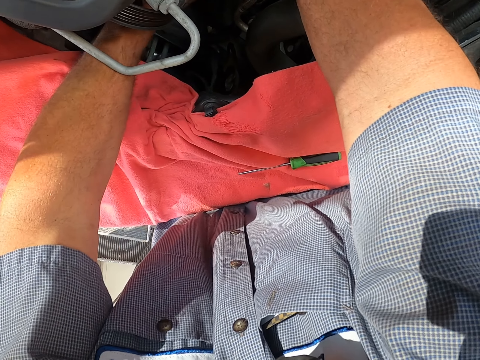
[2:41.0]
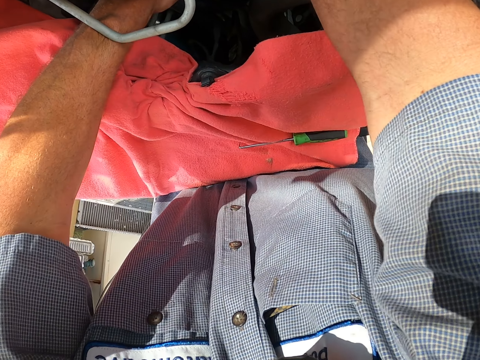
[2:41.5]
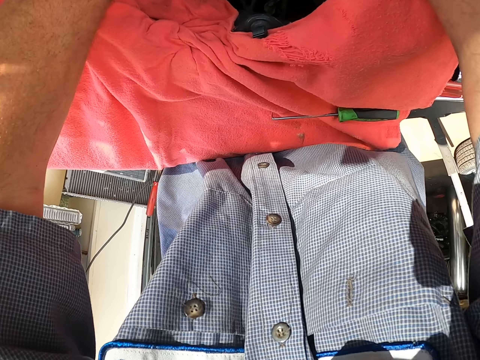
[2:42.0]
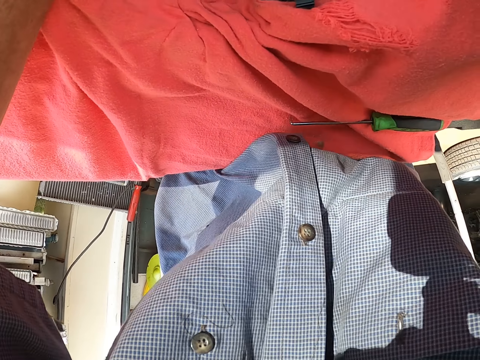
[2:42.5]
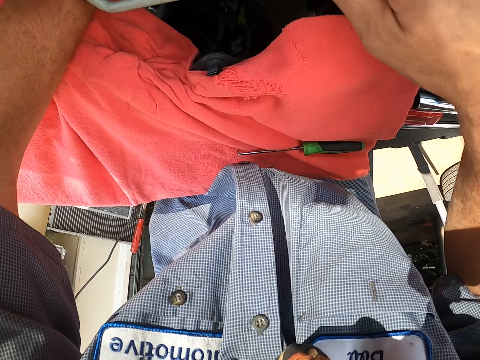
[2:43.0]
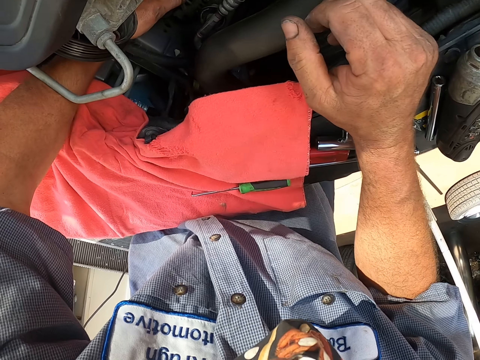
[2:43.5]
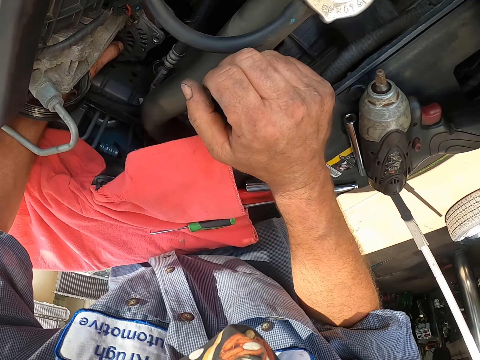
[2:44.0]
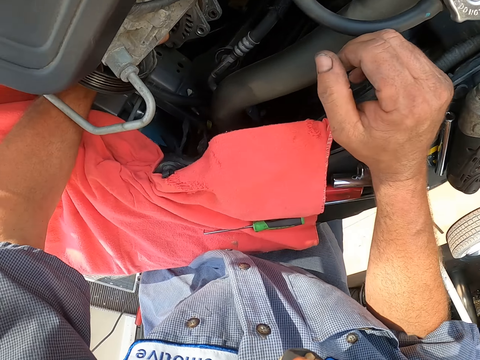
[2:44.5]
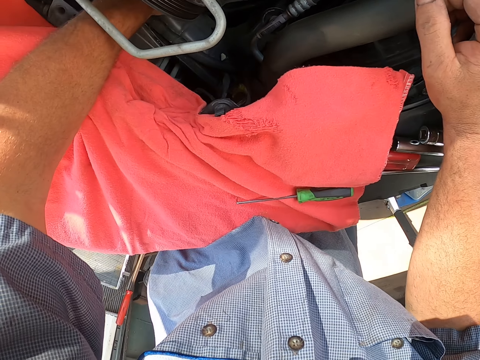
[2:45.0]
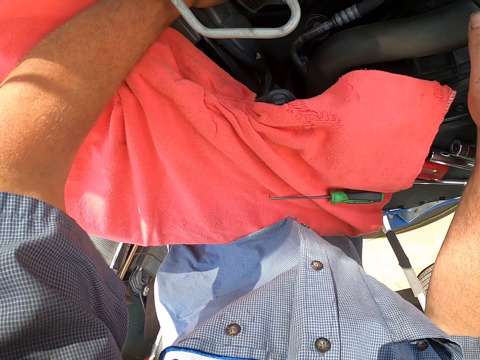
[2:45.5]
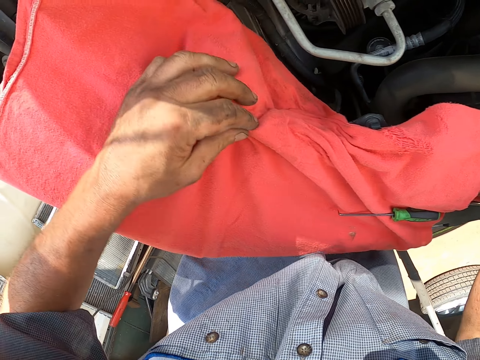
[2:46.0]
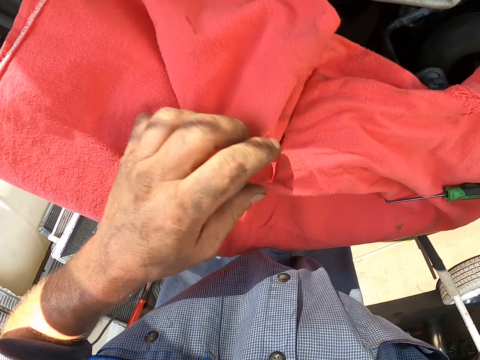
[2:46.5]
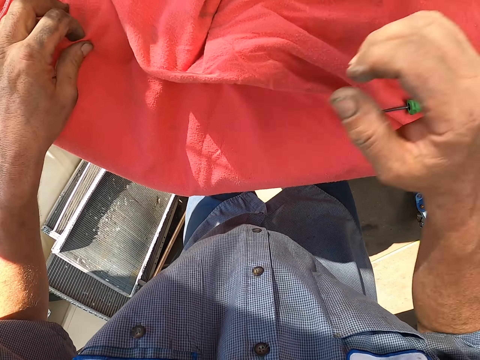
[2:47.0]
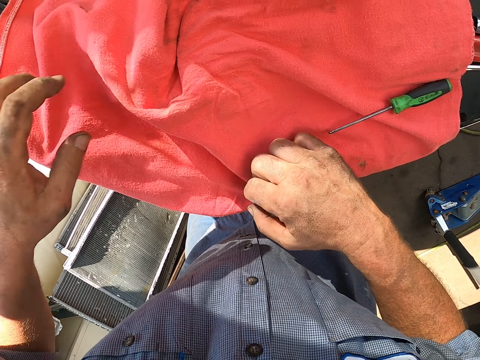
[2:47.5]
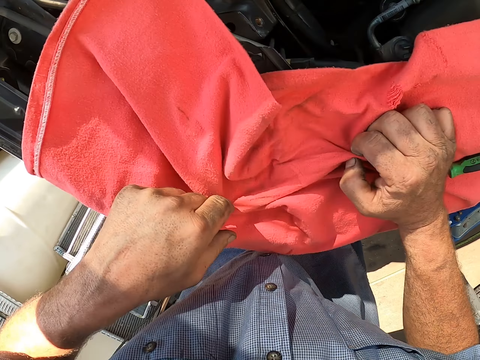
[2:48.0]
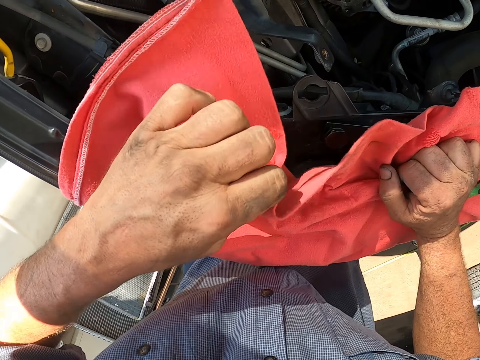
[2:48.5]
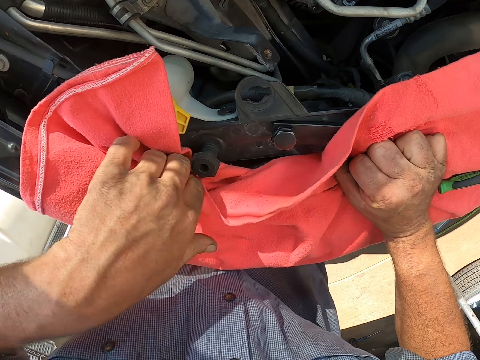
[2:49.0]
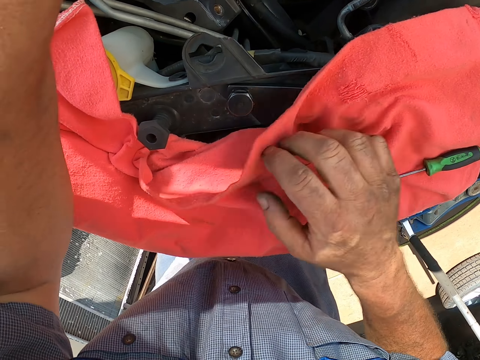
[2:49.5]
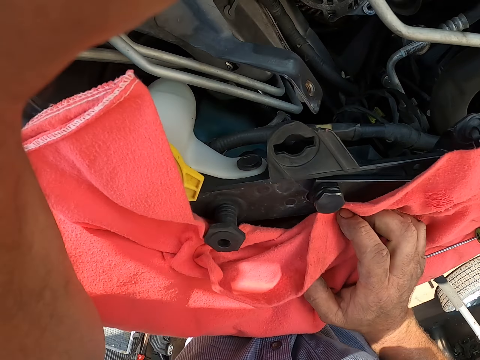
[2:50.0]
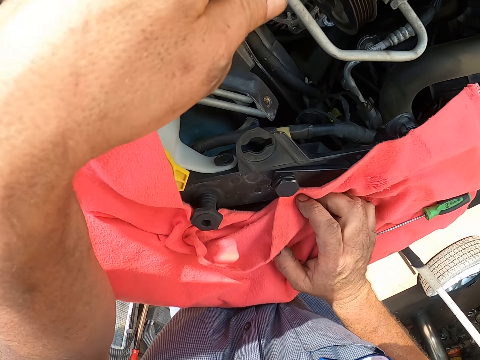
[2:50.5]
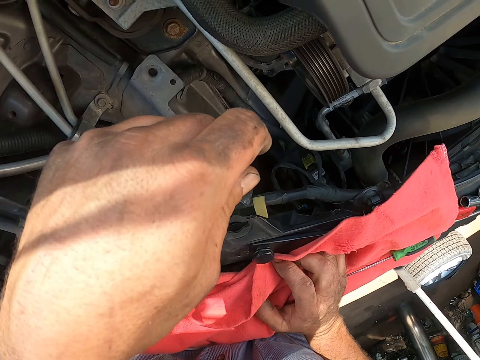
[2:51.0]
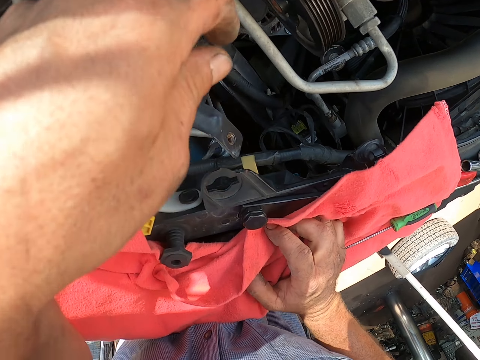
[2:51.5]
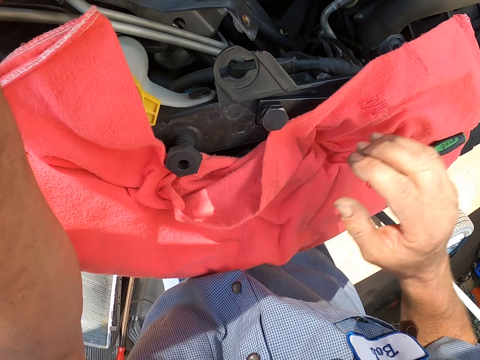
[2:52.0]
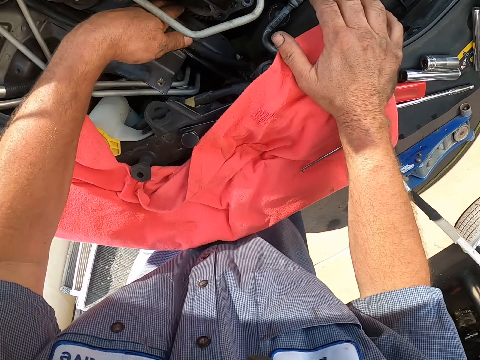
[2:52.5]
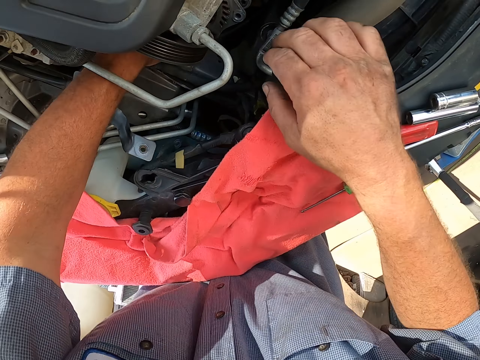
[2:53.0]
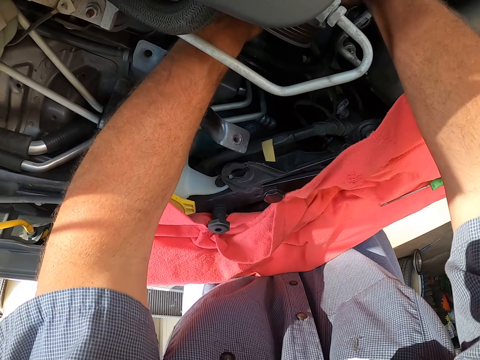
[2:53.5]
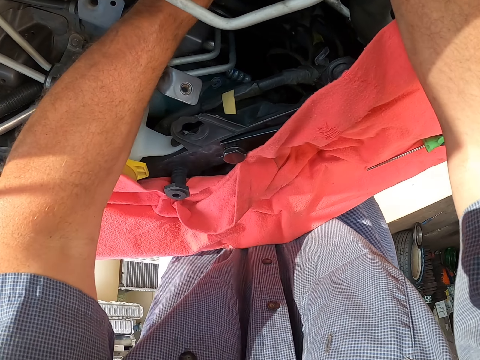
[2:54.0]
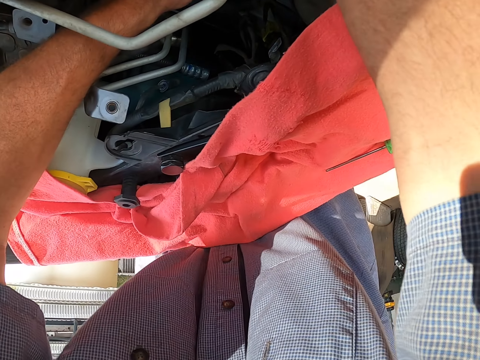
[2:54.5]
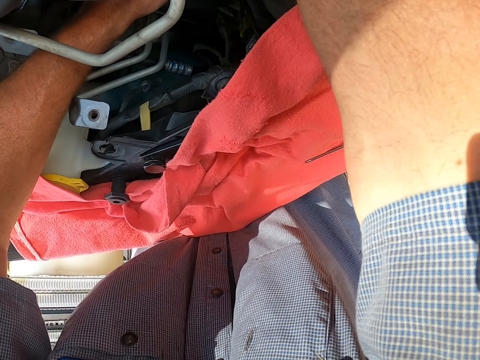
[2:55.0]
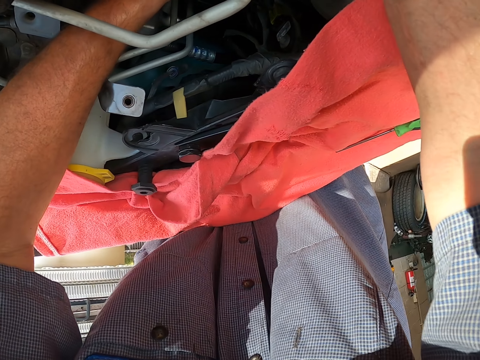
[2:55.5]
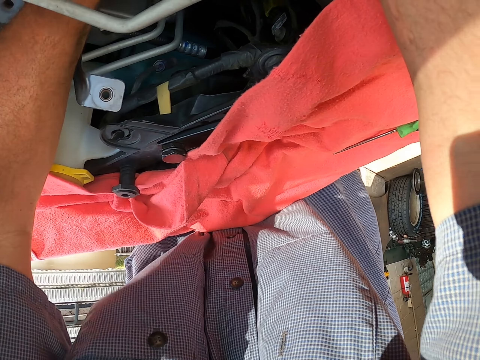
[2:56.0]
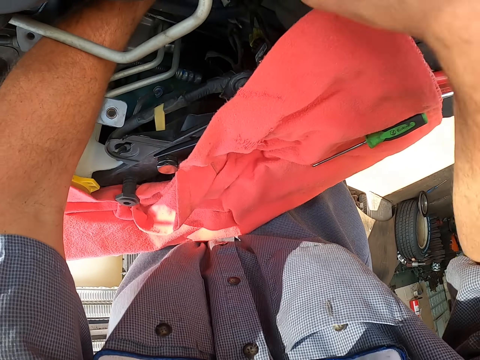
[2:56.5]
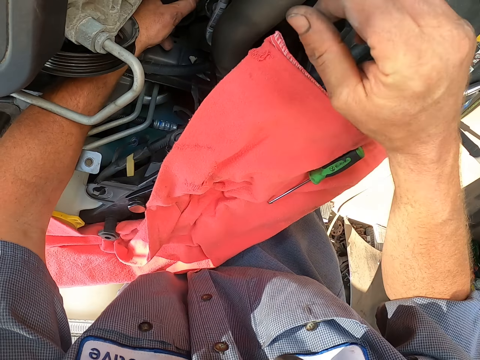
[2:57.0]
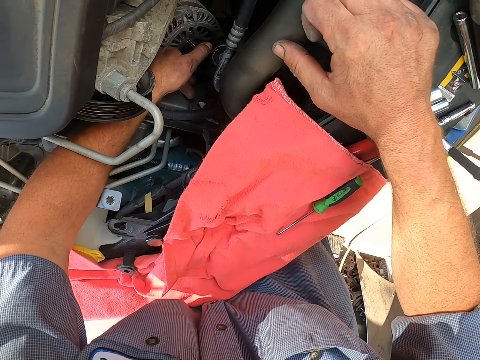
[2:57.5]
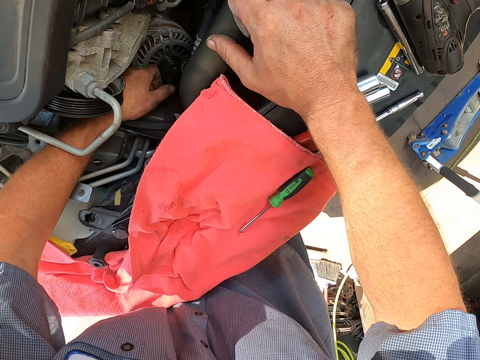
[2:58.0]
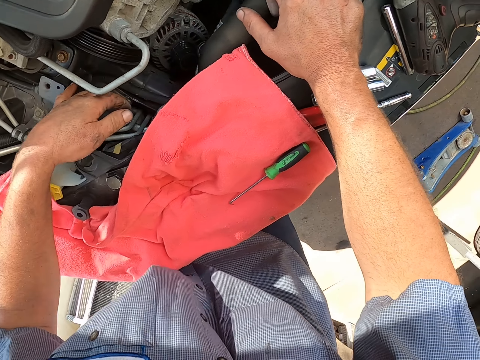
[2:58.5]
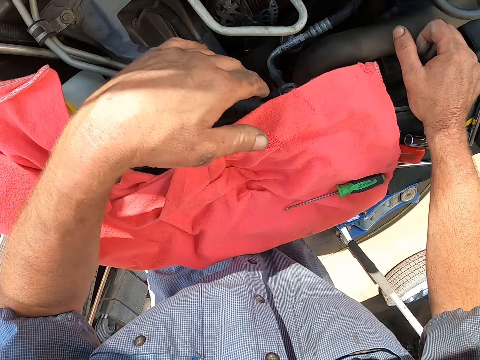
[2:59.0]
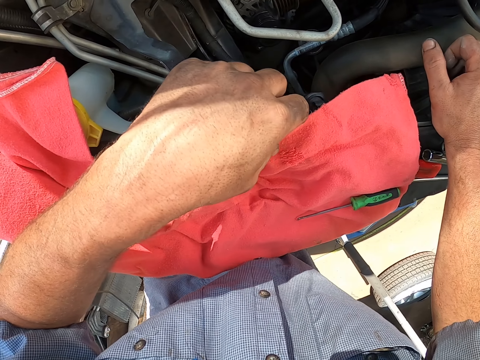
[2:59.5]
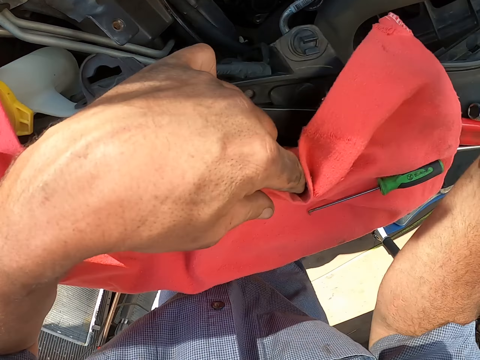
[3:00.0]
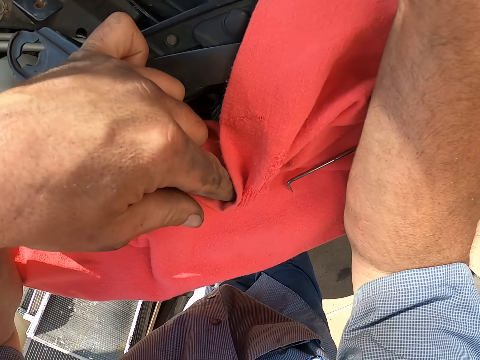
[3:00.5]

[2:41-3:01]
The camera wearer inserts their left hand in the engine. They remove their right hand from the engine. They remove their left hand from the engine. They fold a towel on the engine. They insert both hands in the engine. They remove their right hand from the engine. They remove their left hand from the engine.

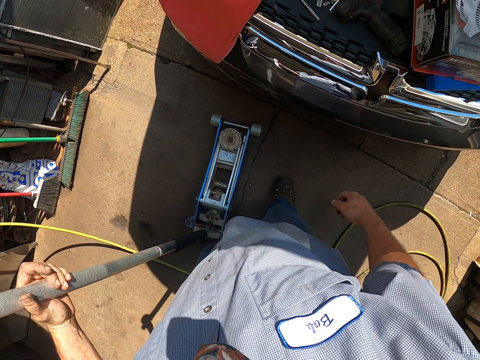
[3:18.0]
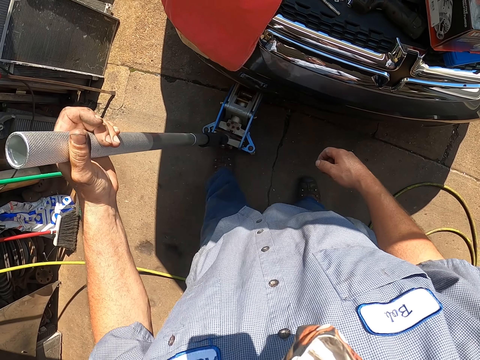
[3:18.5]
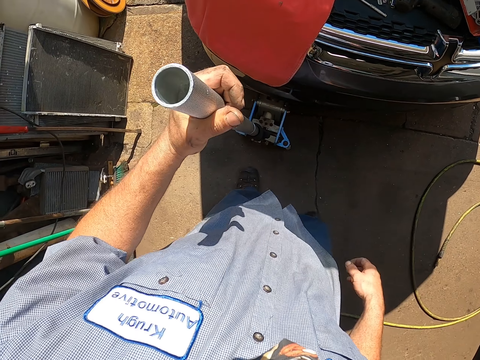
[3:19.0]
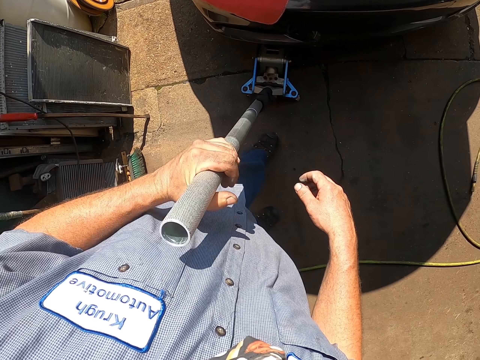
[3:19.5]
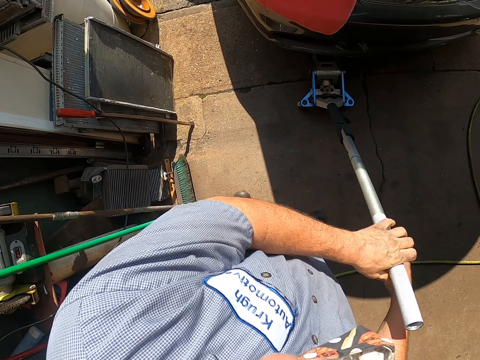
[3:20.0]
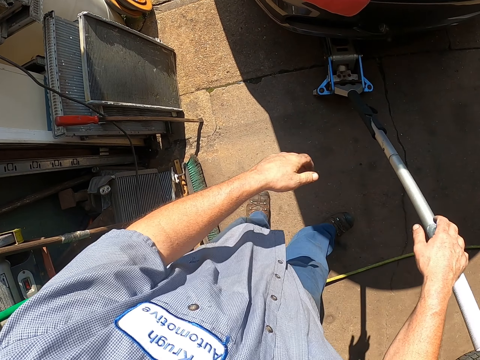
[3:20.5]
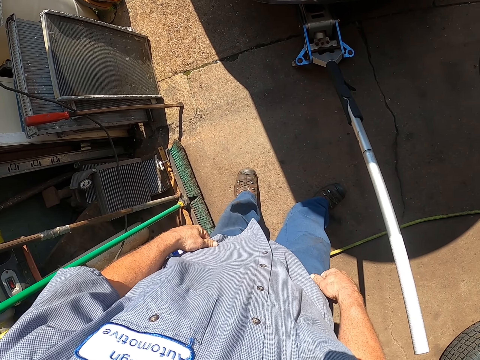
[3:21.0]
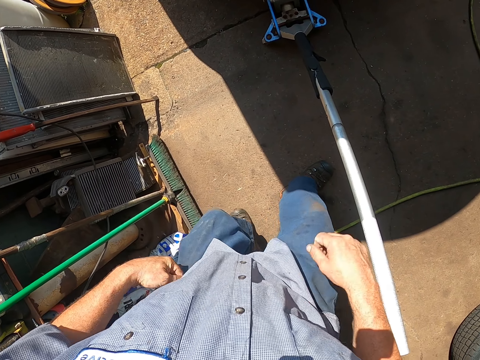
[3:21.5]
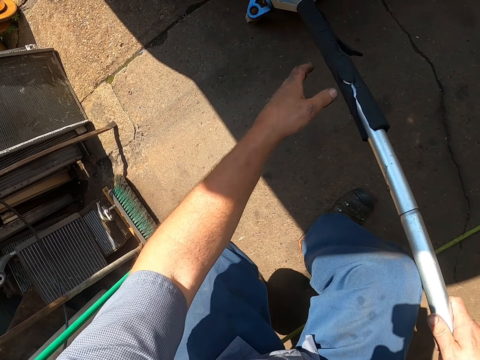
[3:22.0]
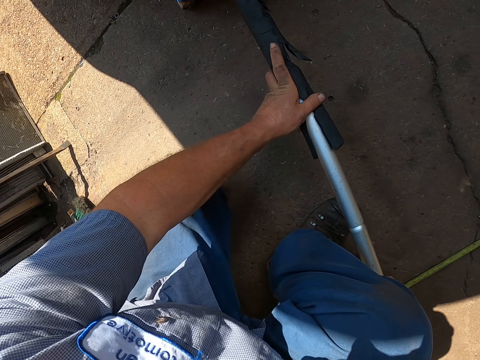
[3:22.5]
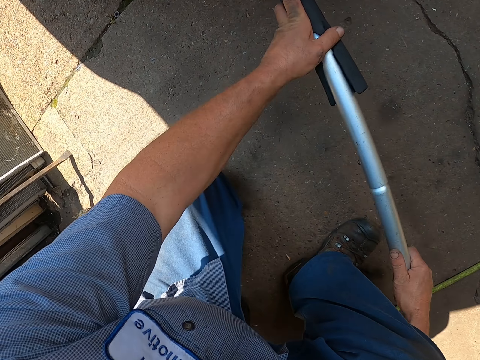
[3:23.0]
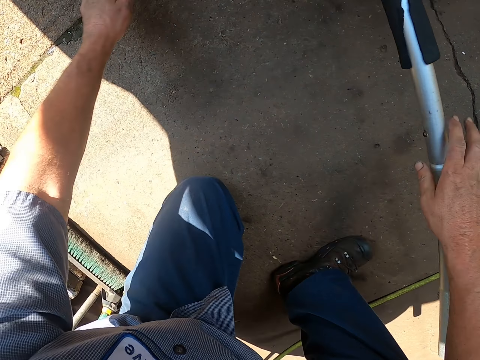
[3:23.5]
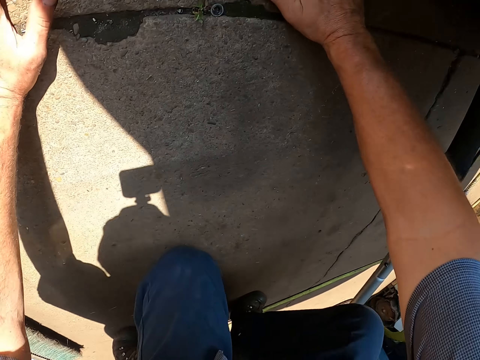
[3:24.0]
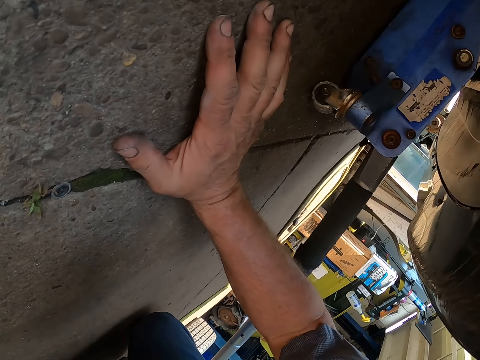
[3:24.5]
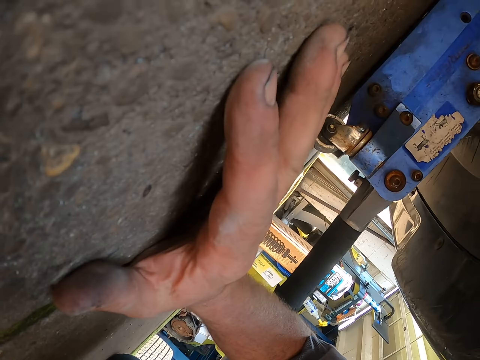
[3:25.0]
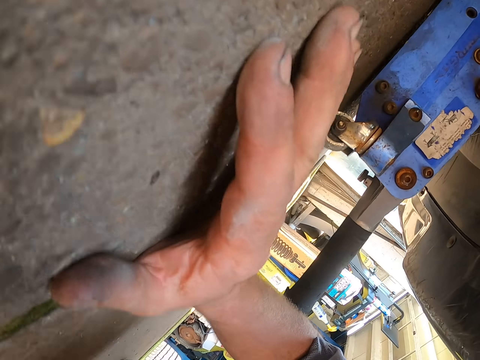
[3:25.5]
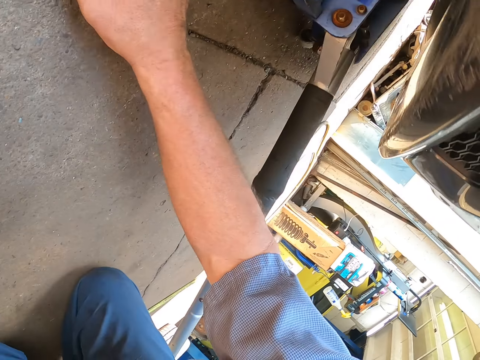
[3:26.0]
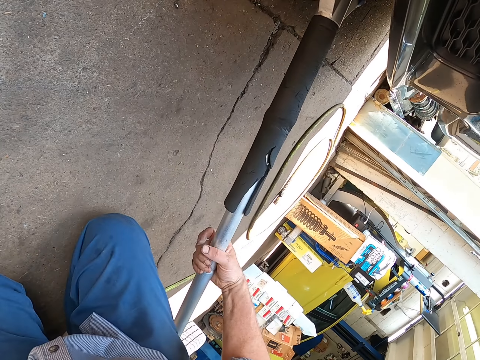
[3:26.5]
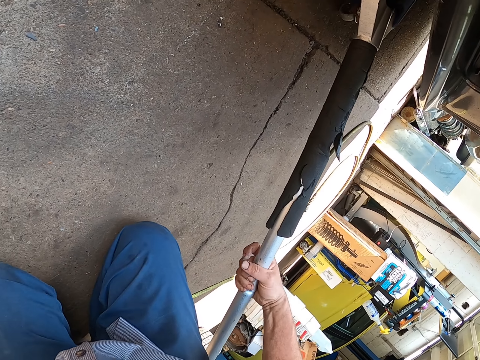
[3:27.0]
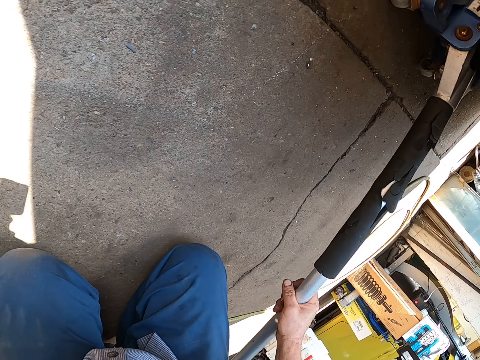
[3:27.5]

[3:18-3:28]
The camera wearer pushes a hydraulic jack under the vehicle. They bend down. They push the hydraulic jack. They look under the vehicle.
